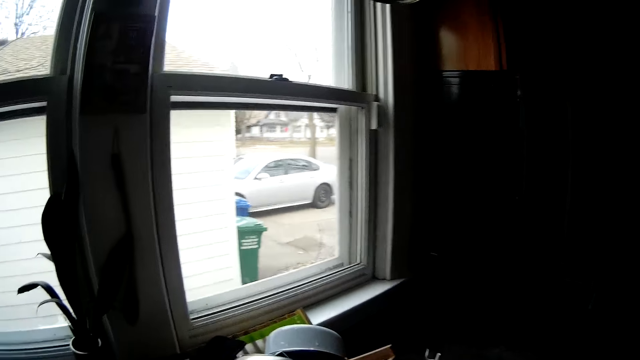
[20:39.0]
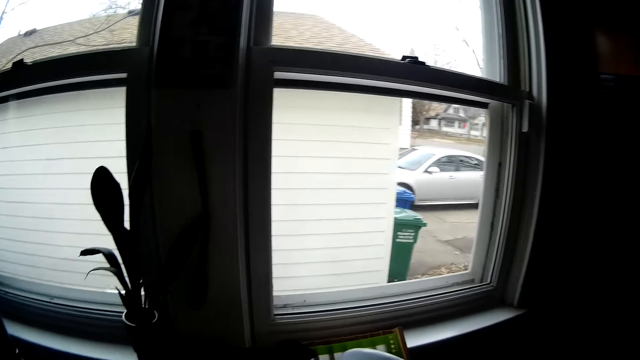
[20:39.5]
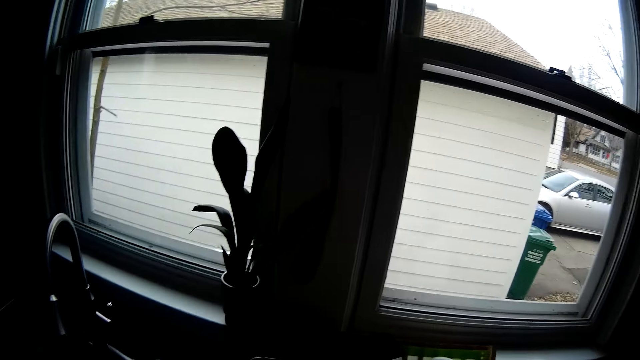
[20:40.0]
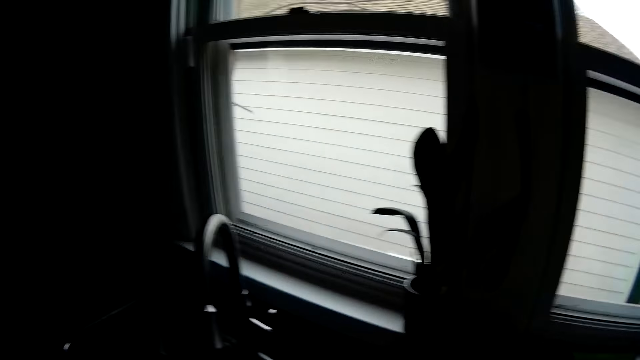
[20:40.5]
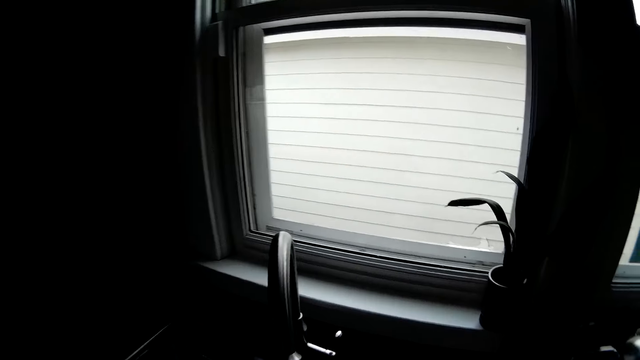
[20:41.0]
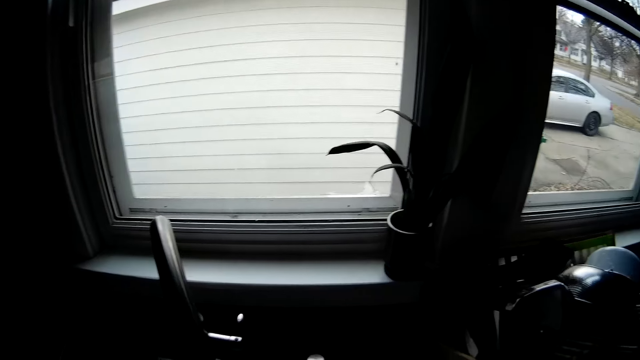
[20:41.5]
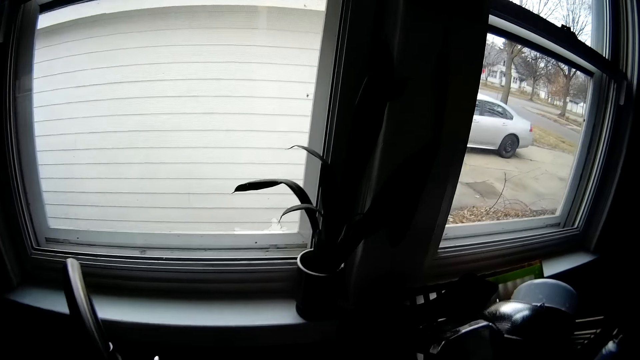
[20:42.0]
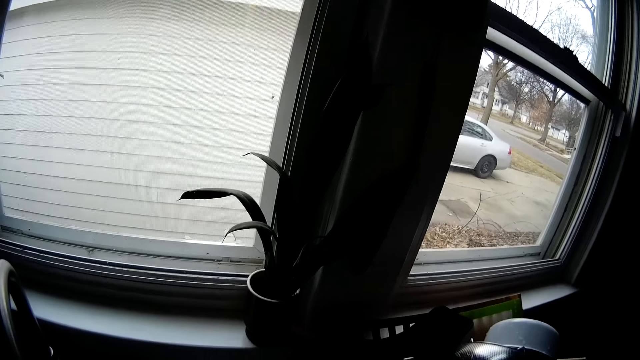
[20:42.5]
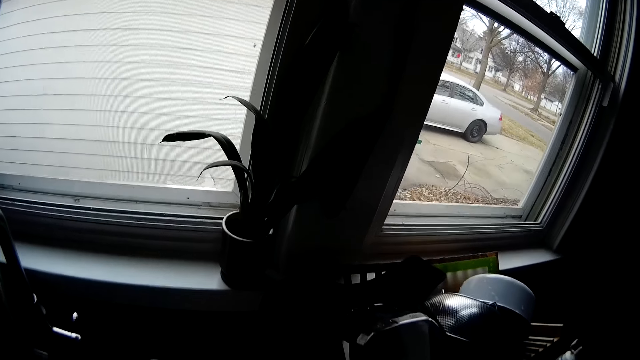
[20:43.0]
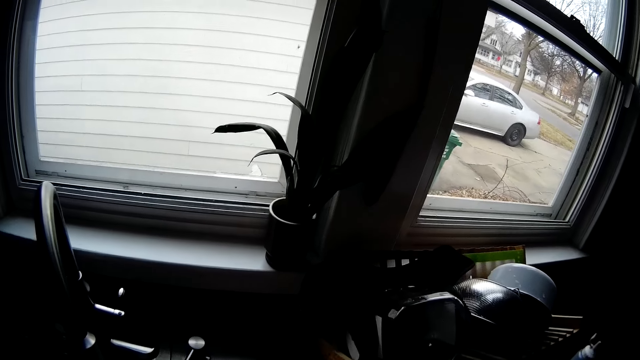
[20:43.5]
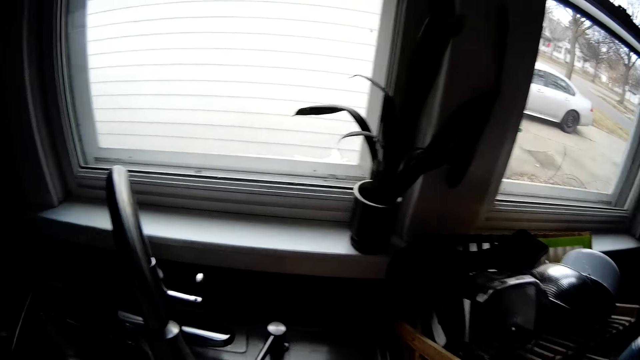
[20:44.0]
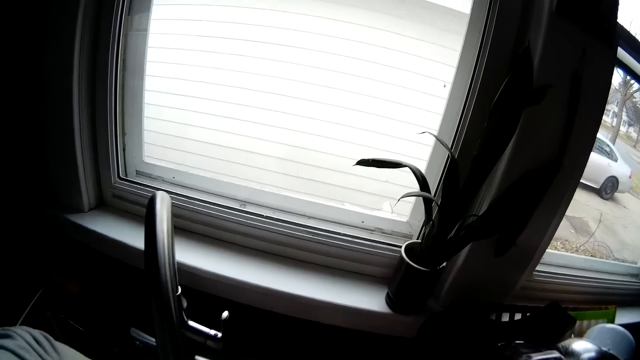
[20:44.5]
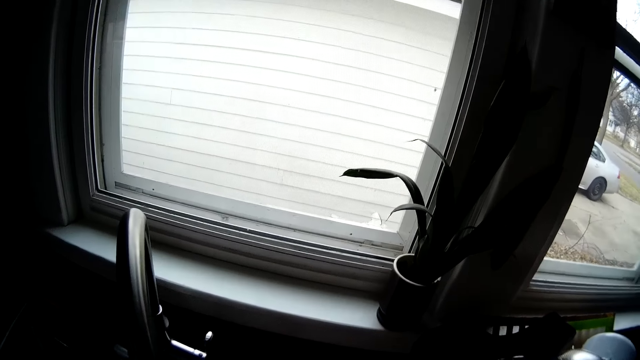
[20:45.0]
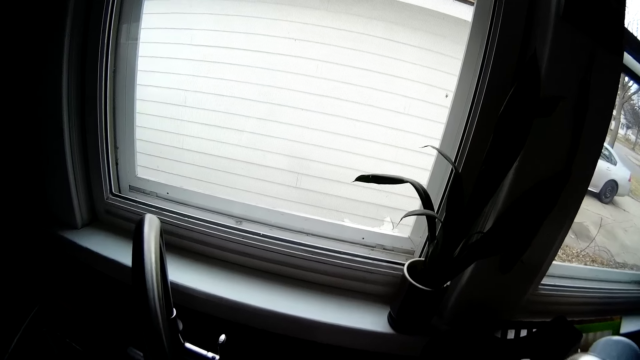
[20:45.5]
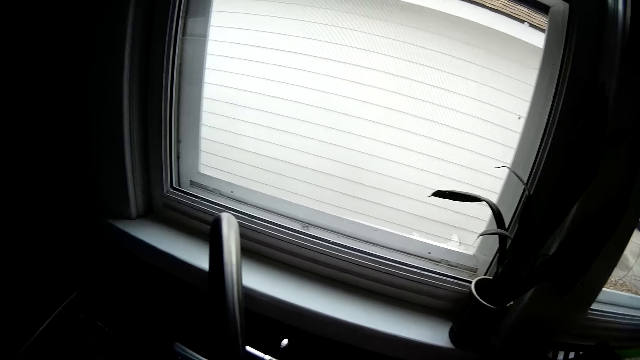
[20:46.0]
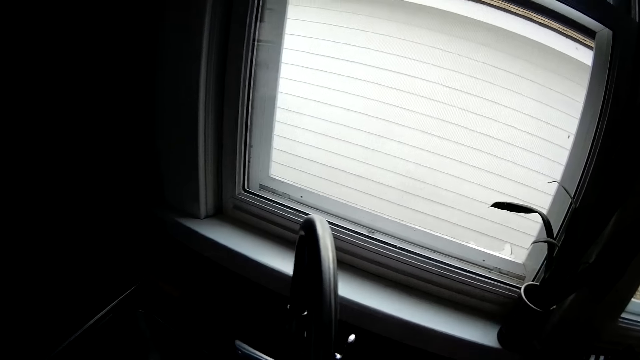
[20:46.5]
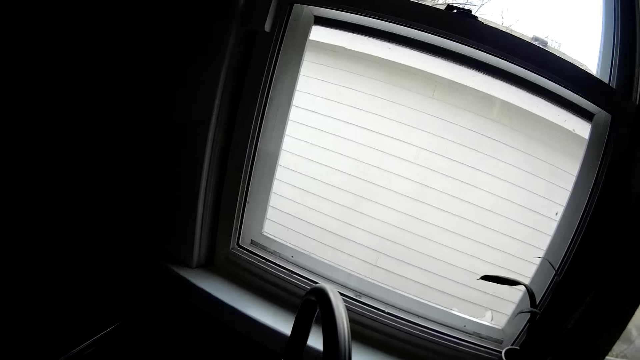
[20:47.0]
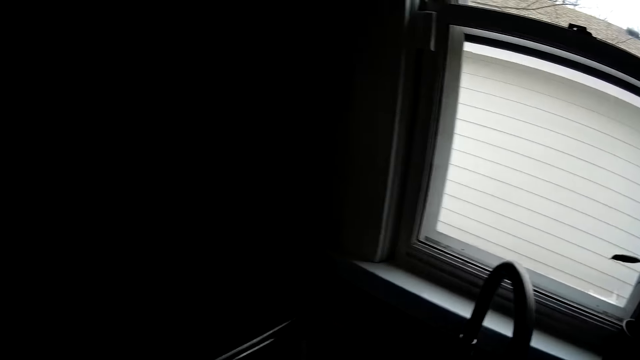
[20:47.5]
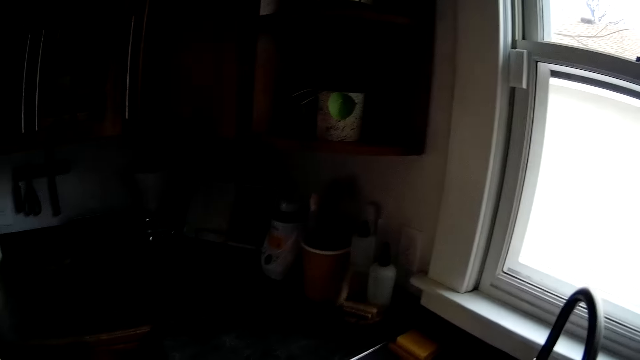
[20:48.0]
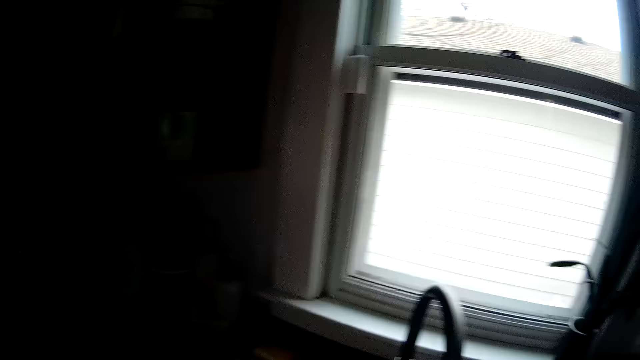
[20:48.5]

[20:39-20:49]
The camera wearer looks at the utensil rack. They look at the tap and utensil rack. They look around.

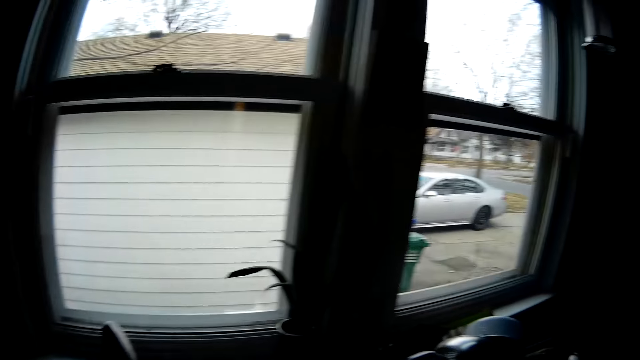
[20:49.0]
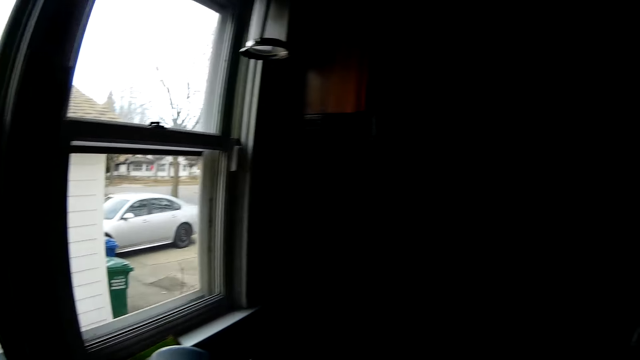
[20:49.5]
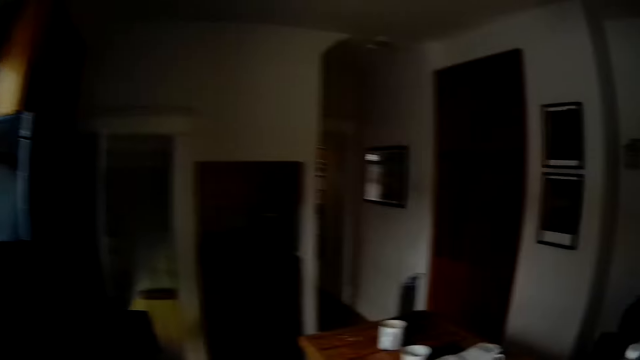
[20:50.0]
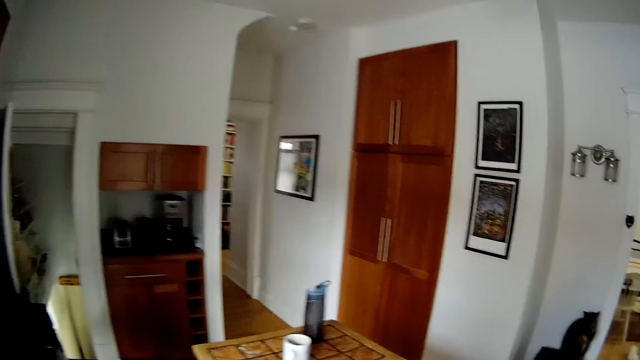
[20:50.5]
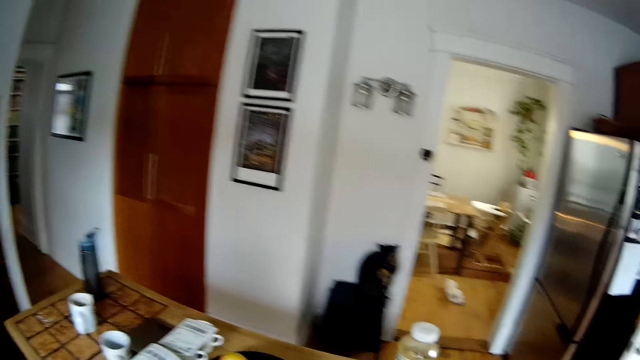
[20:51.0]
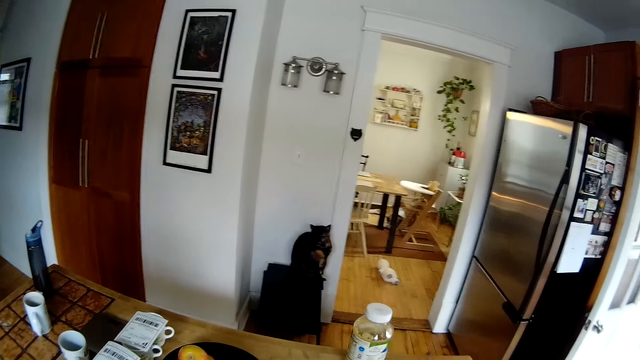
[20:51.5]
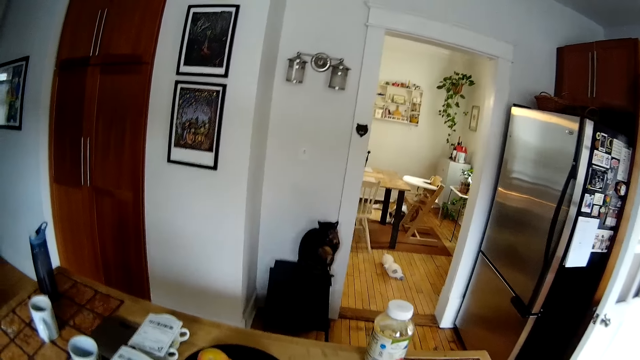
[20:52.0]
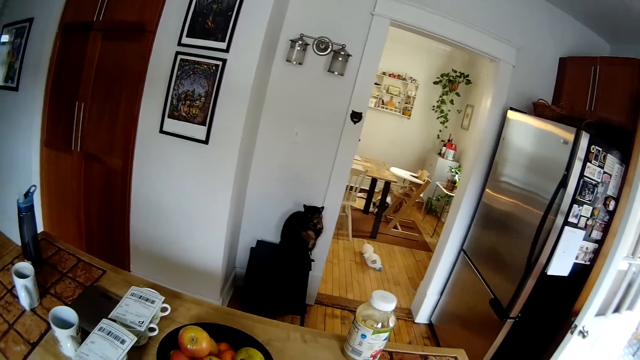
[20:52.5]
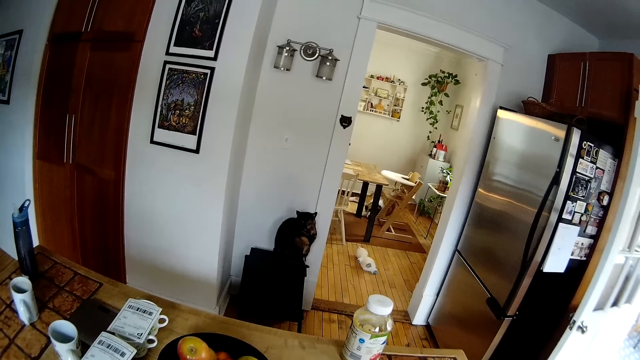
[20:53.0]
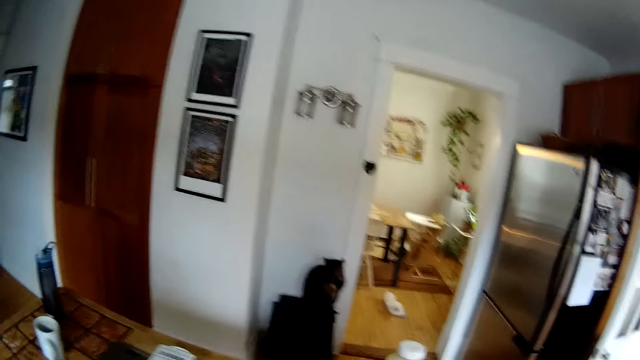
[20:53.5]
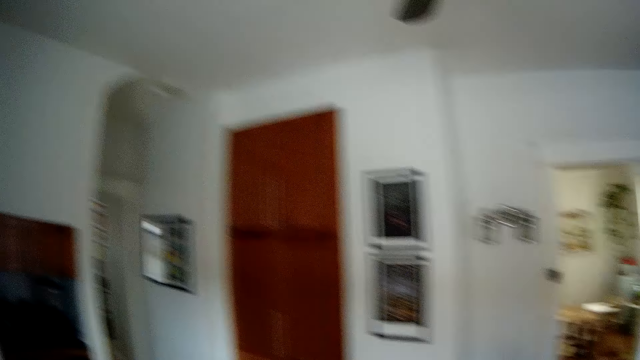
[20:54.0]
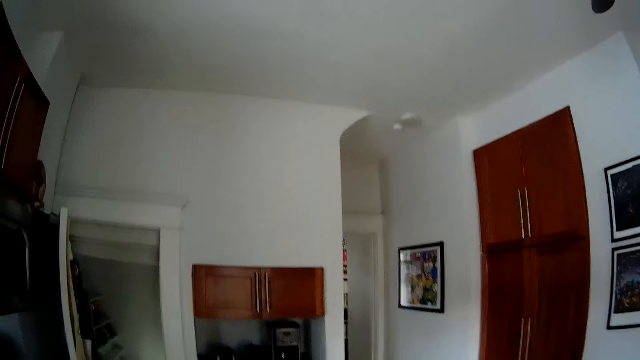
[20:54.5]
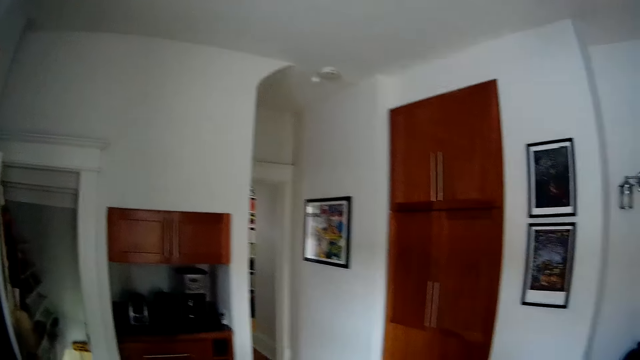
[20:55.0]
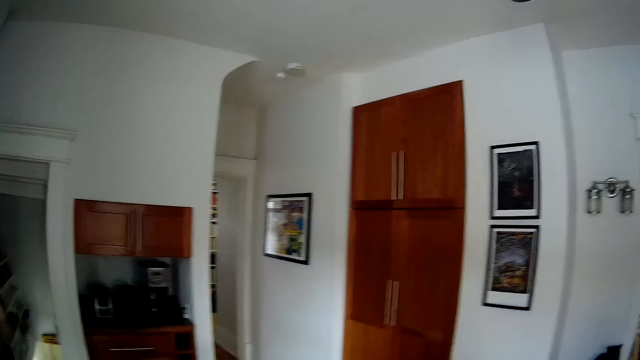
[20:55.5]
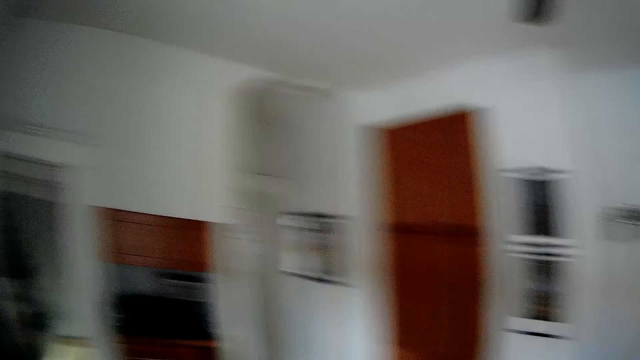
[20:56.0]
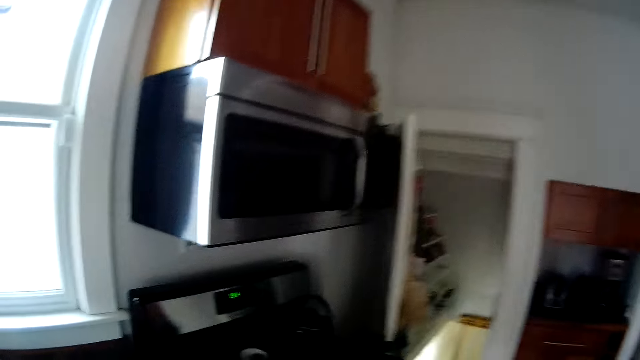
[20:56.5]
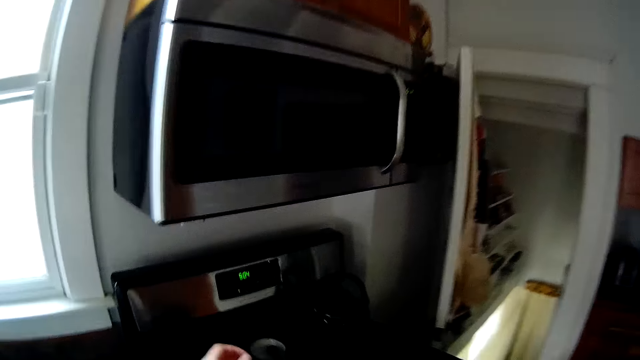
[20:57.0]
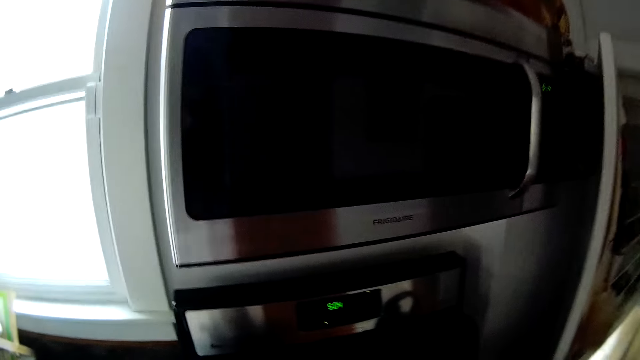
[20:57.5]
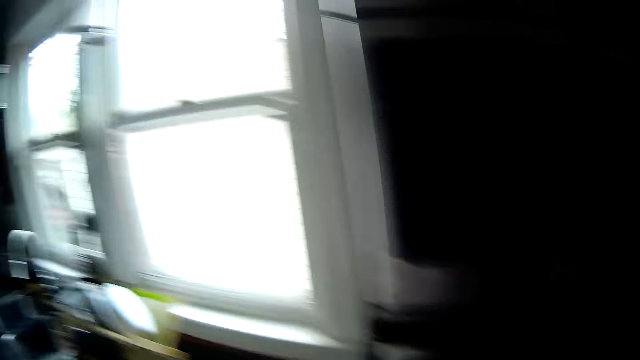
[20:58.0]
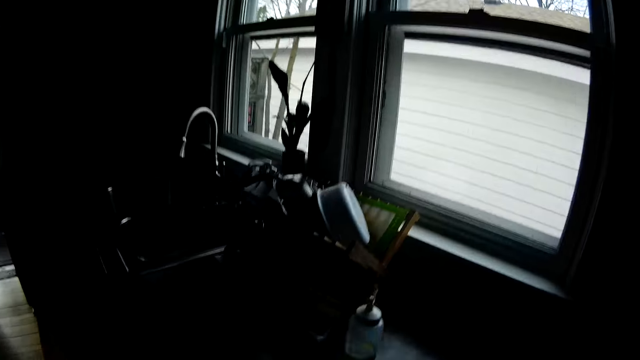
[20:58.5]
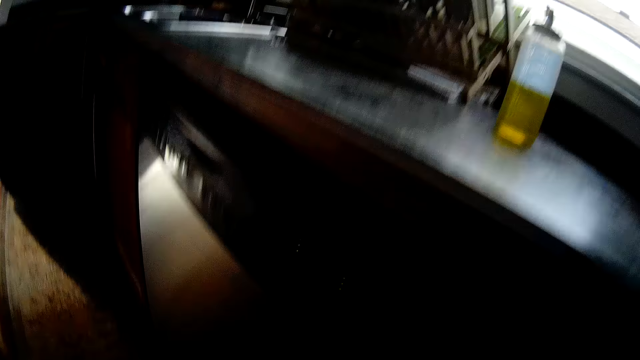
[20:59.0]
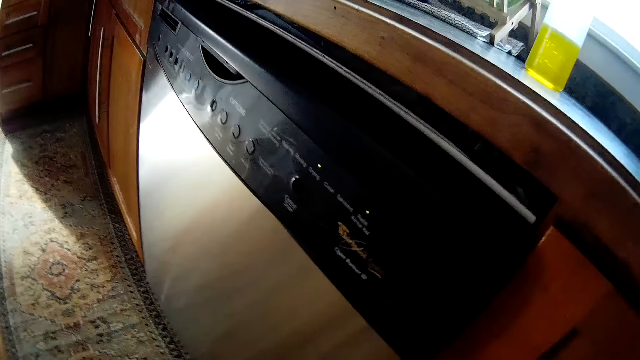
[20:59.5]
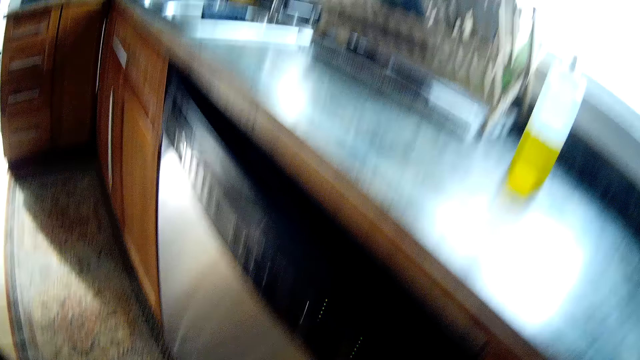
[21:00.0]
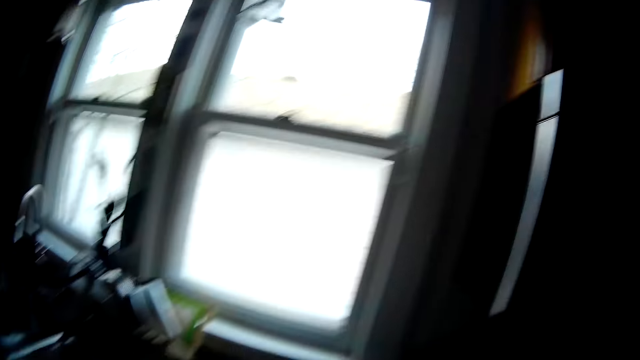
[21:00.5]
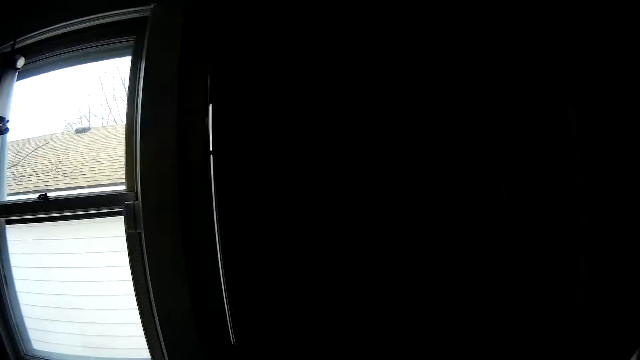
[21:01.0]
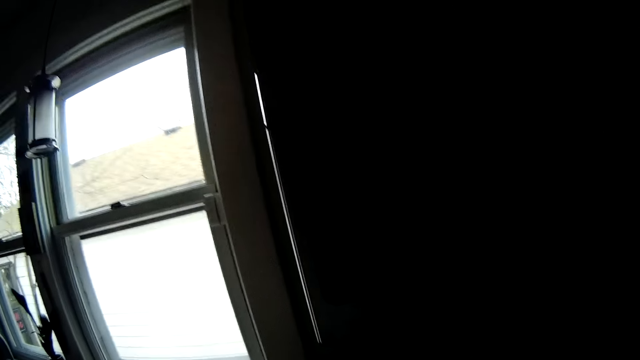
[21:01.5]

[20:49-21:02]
The camera wearer looks at the cat. They drop the left hand. They look around. They look at the cooker and microwave. They bend down. They look at the dishwasher.
